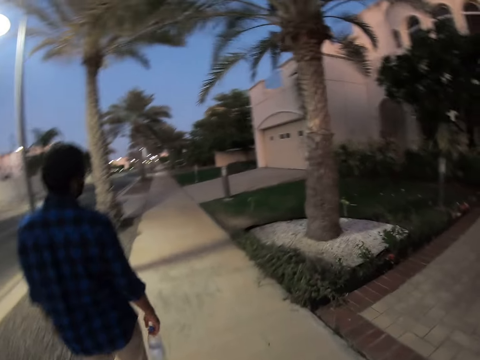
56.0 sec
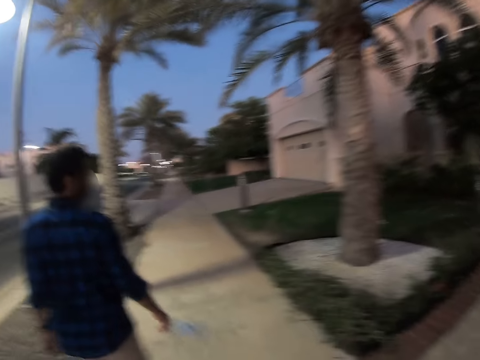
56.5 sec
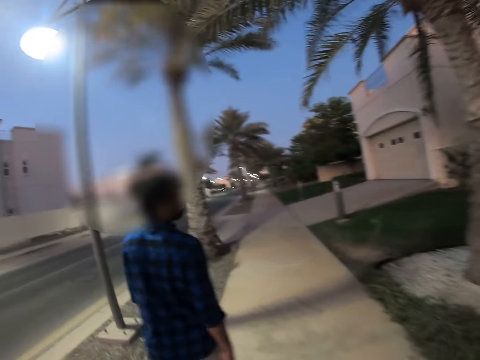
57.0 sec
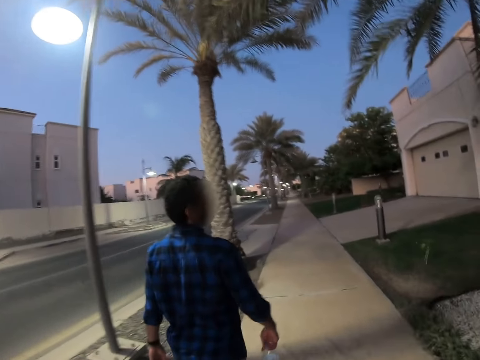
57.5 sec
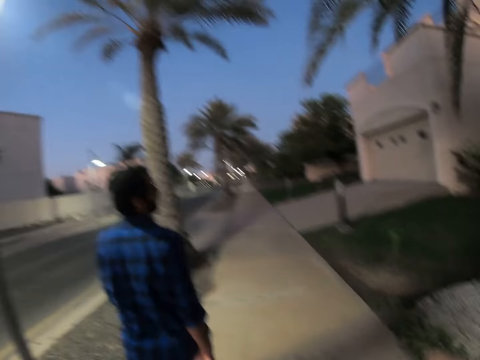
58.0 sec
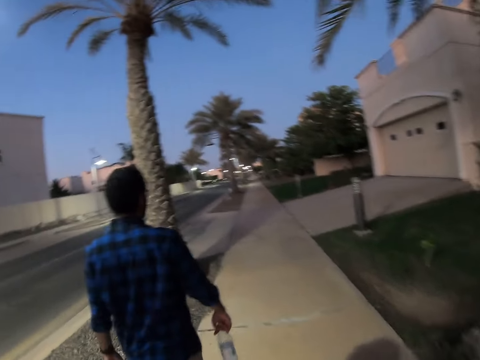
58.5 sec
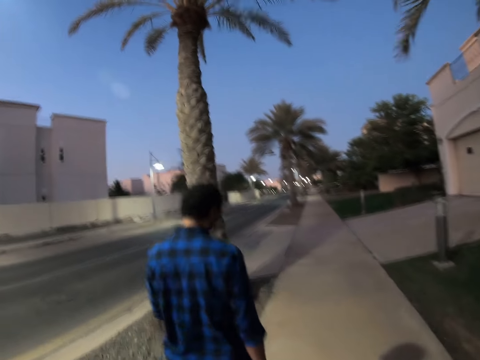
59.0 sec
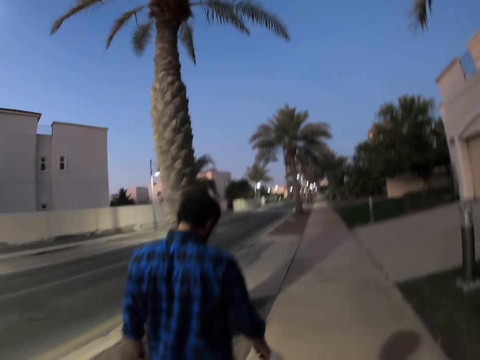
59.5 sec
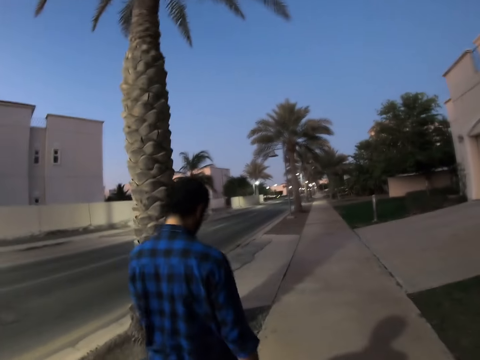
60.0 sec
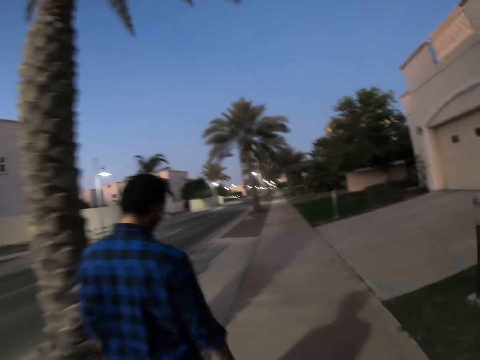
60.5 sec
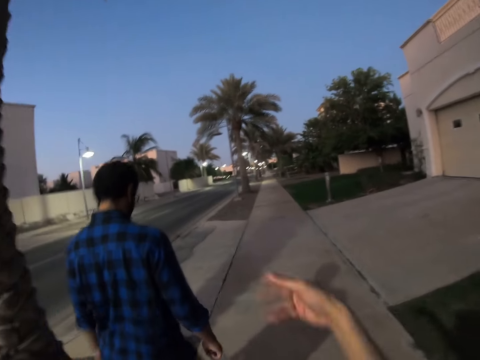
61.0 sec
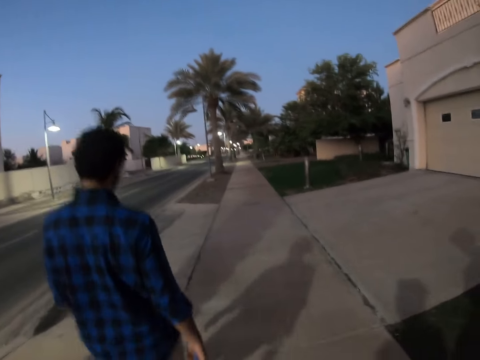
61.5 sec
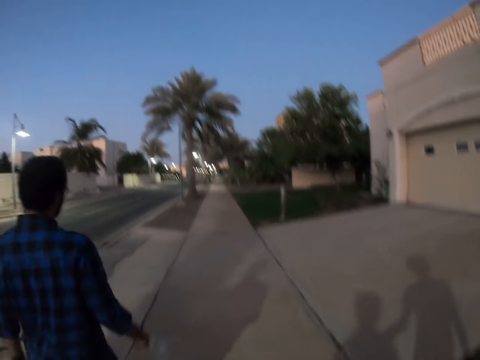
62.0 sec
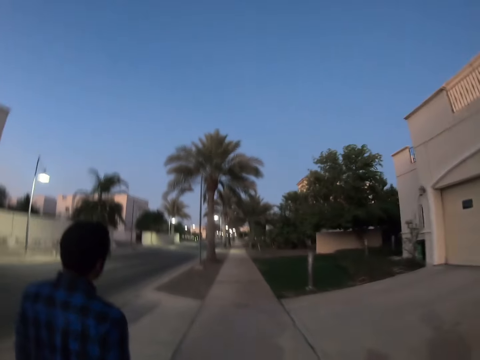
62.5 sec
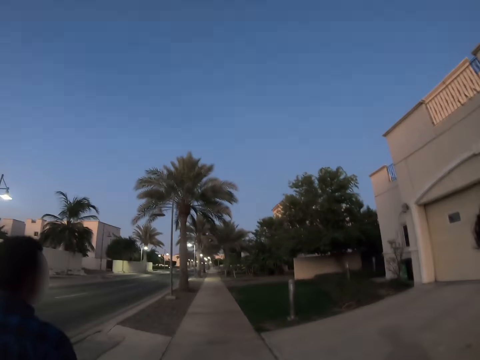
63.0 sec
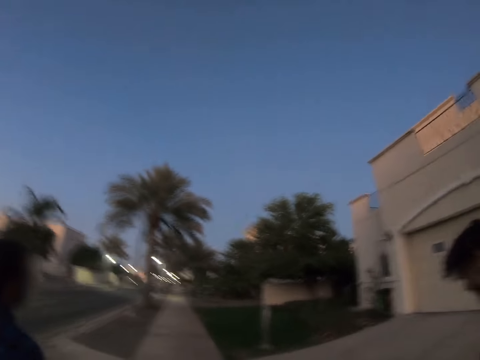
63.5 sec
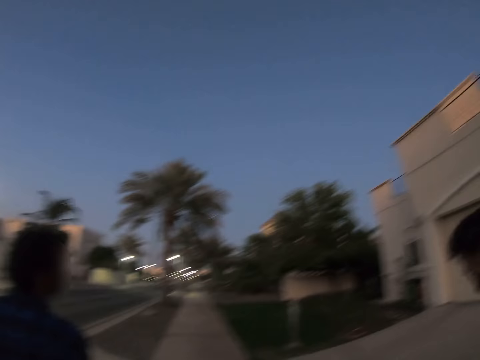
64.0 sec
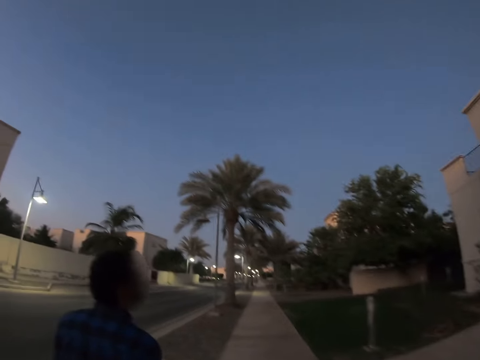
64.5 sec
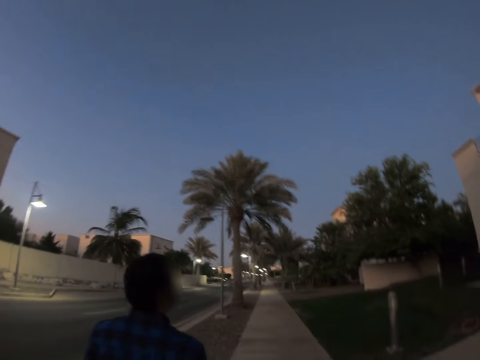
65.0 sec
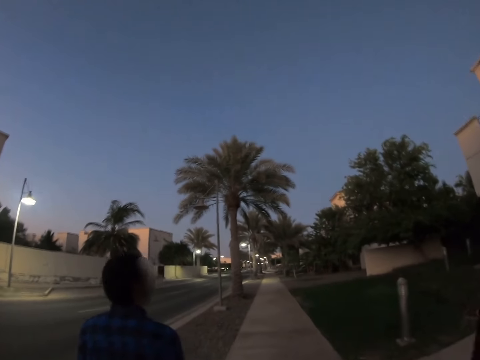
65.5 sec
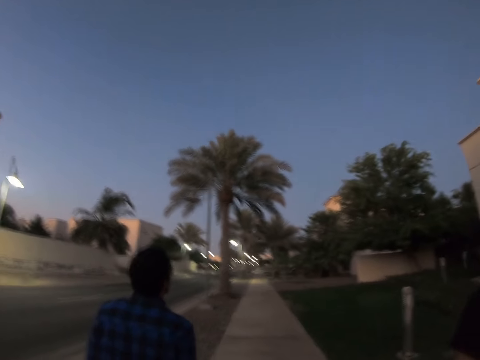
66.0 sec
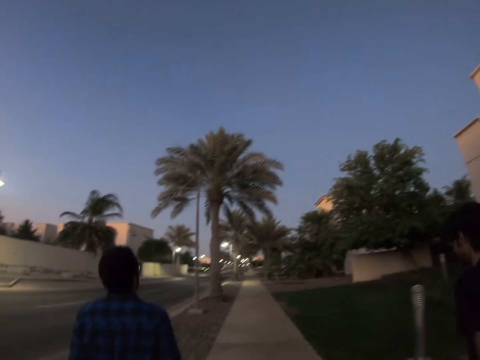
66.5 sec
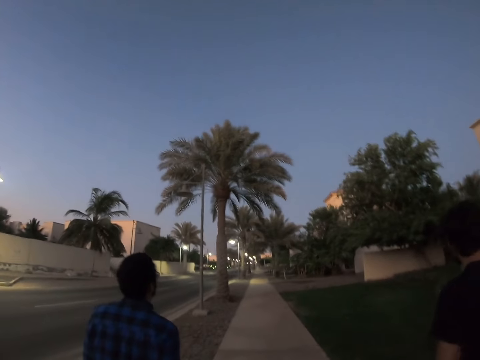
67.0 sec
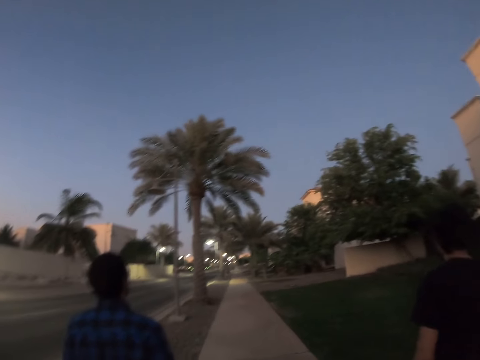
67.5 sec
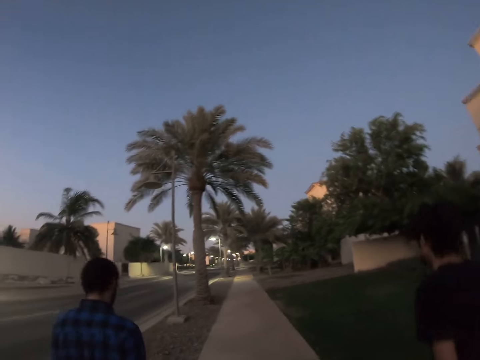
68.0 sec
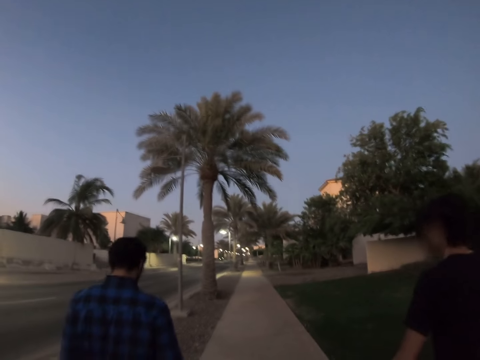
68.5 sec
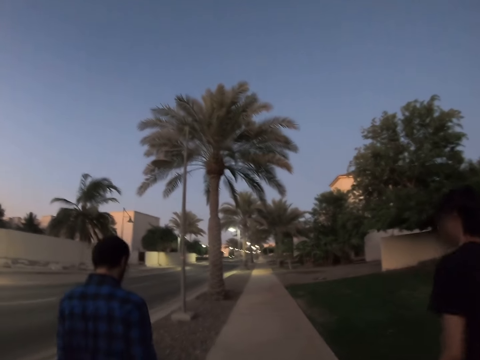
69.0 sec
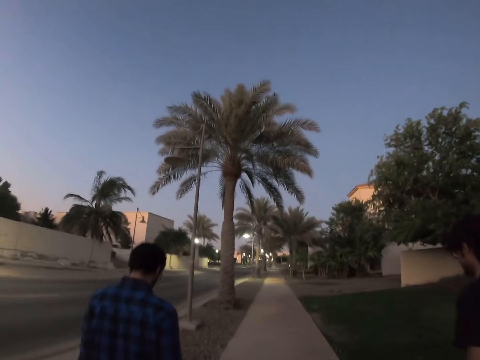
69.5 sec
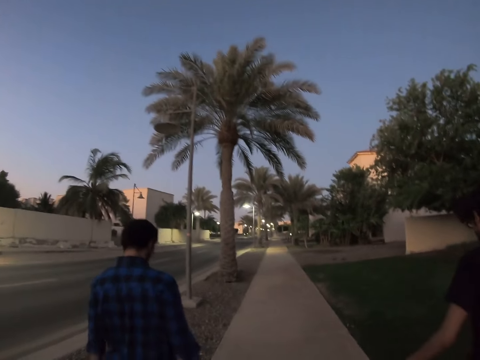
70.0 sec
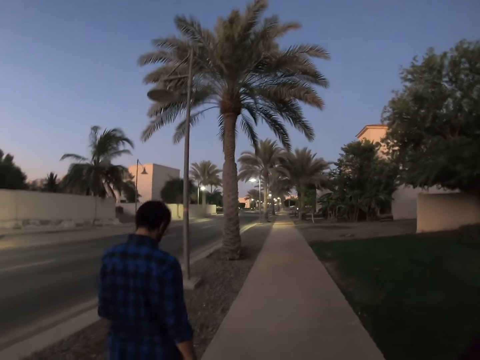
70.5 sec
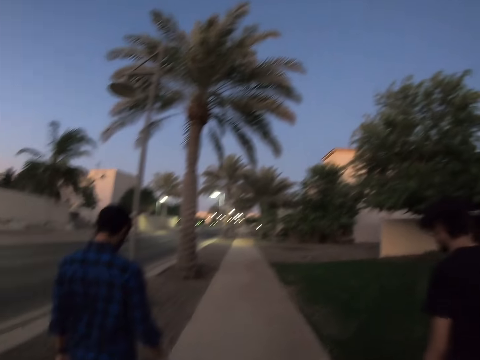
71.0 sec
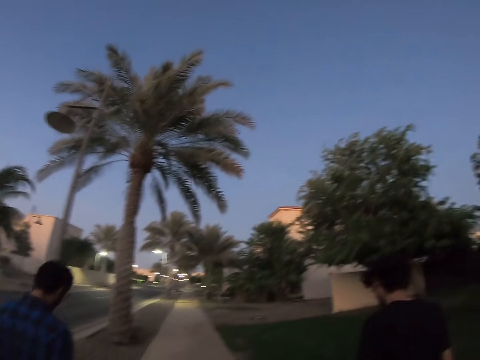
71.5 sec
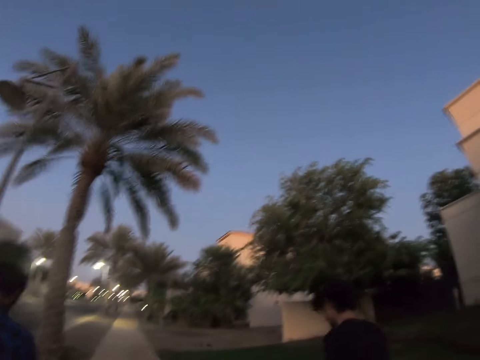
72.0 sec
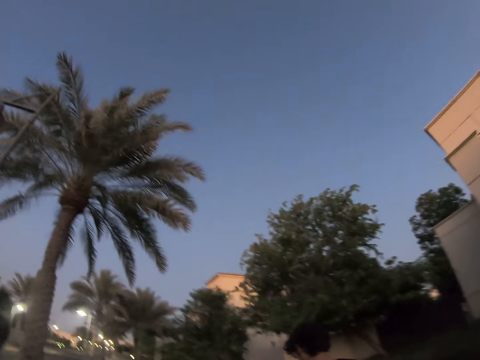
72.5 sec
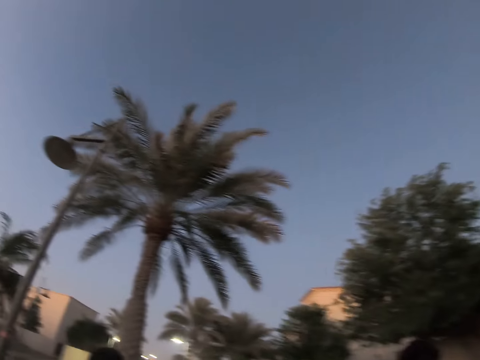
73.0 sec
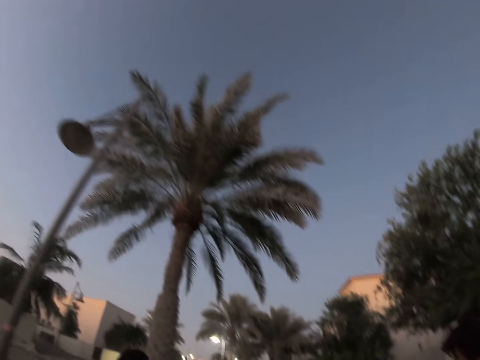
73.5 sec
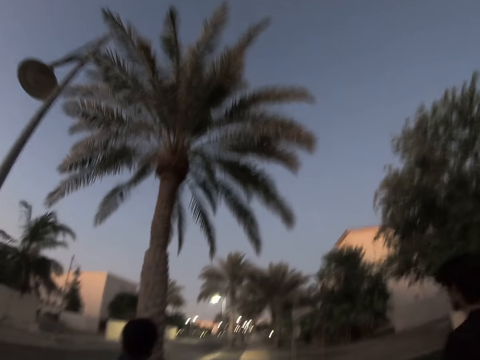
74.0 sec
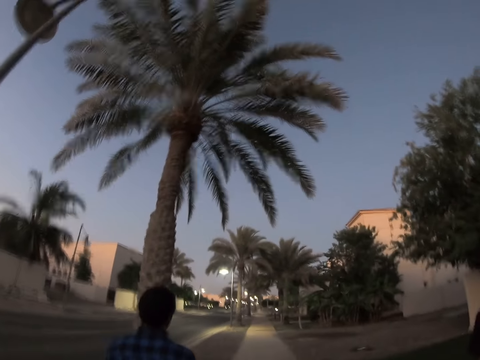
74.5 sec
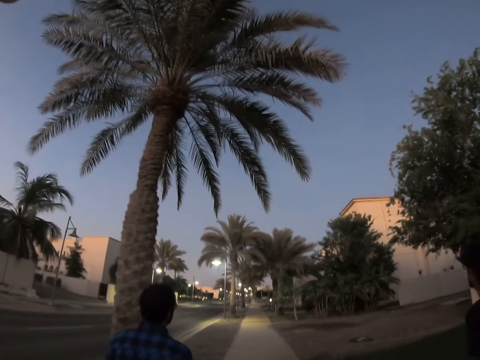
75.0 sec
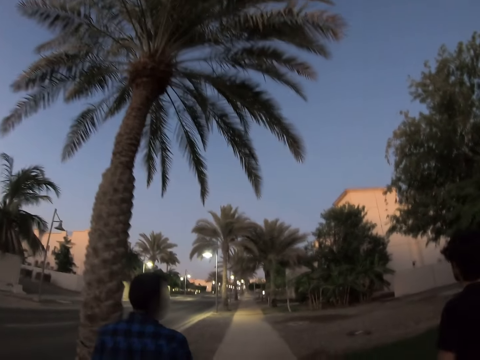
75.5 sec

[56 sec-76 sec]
A man talks with another man.

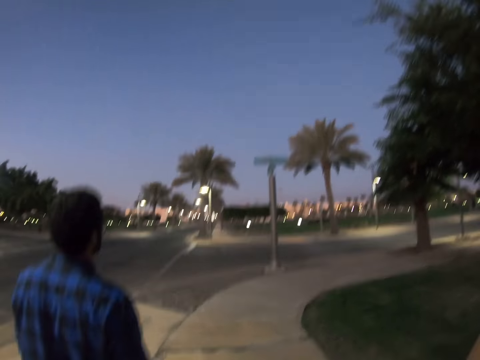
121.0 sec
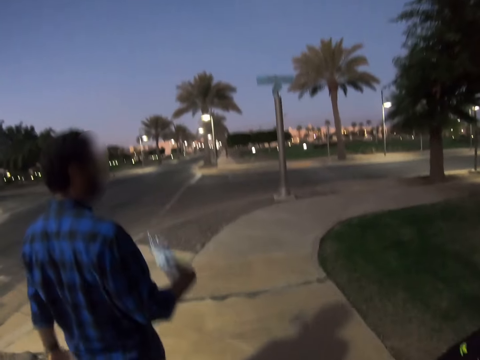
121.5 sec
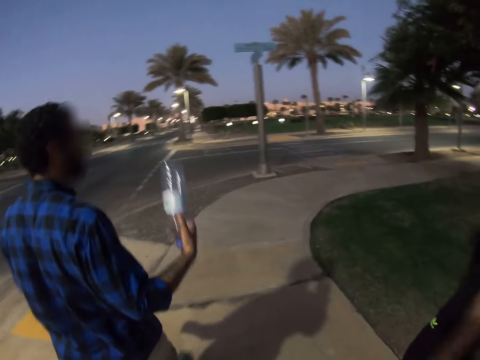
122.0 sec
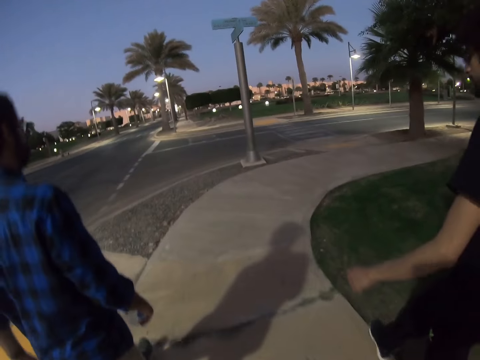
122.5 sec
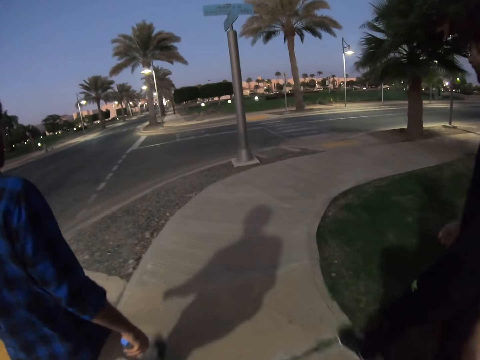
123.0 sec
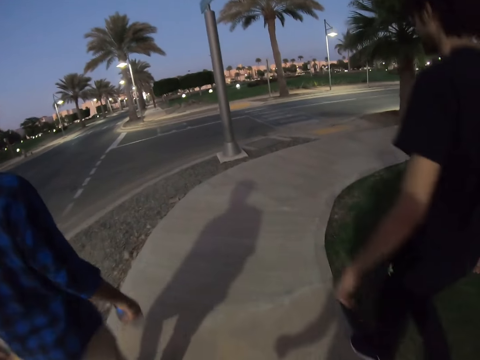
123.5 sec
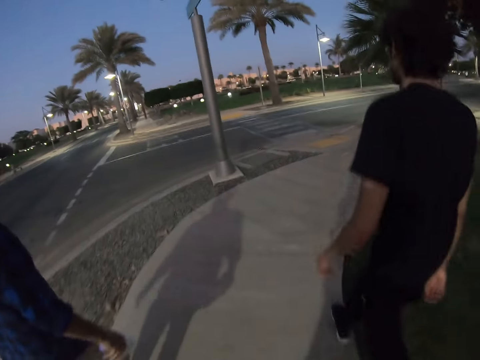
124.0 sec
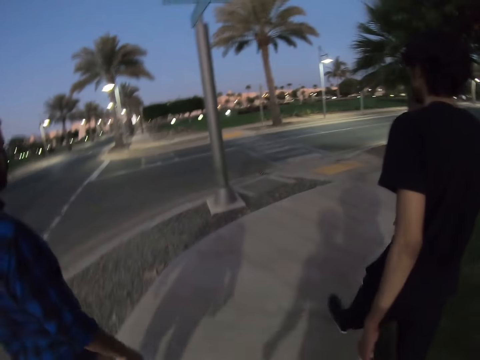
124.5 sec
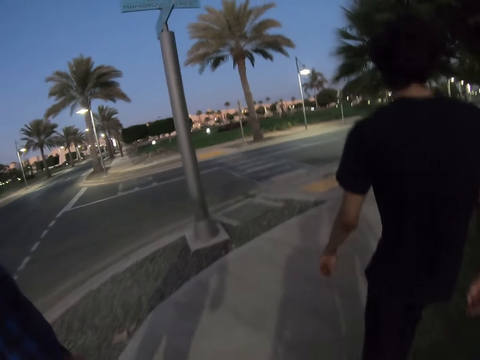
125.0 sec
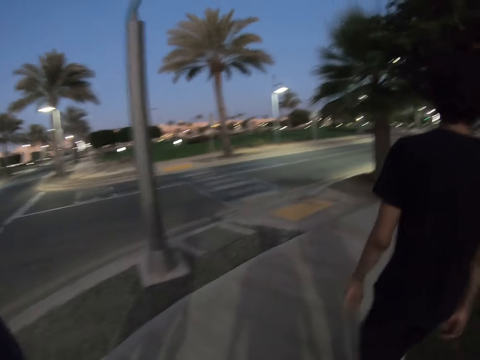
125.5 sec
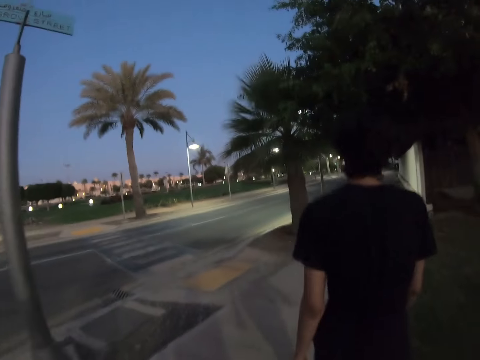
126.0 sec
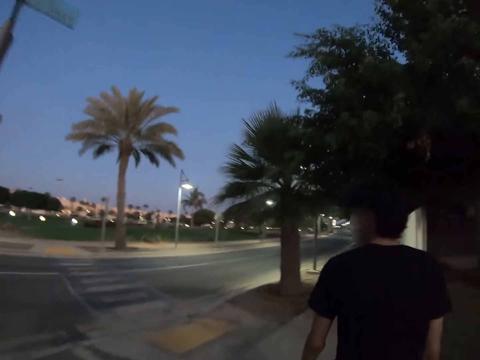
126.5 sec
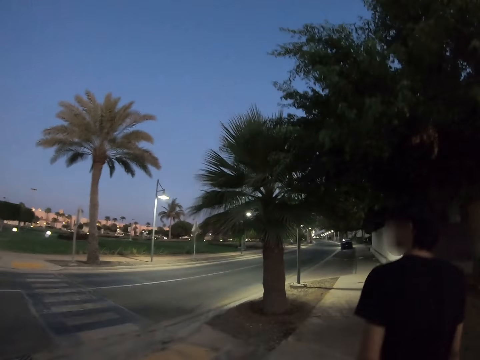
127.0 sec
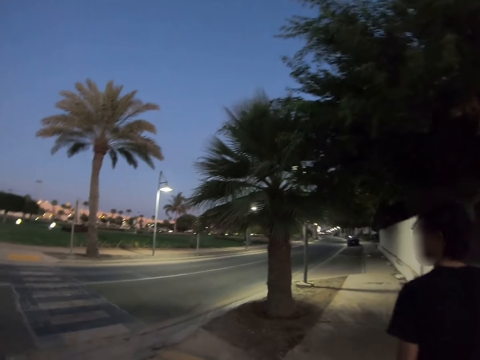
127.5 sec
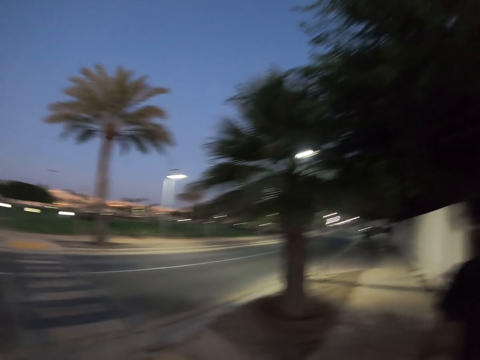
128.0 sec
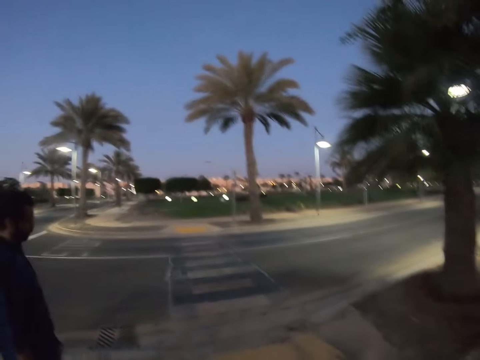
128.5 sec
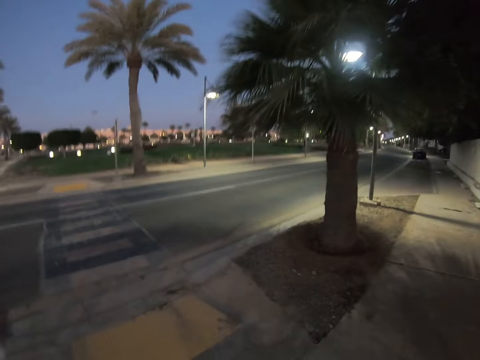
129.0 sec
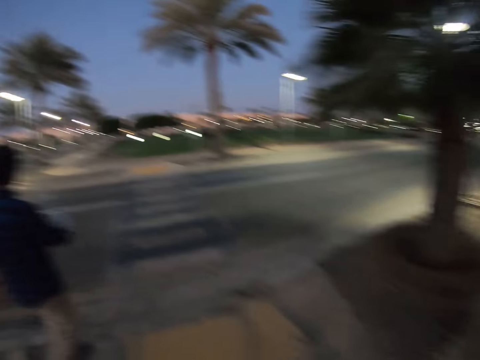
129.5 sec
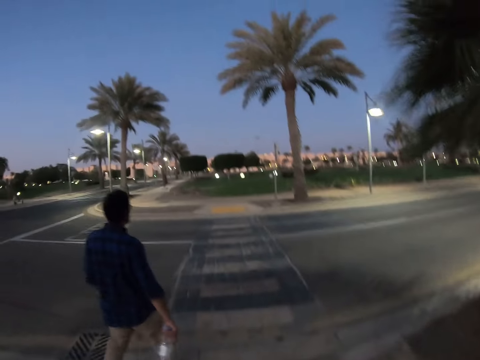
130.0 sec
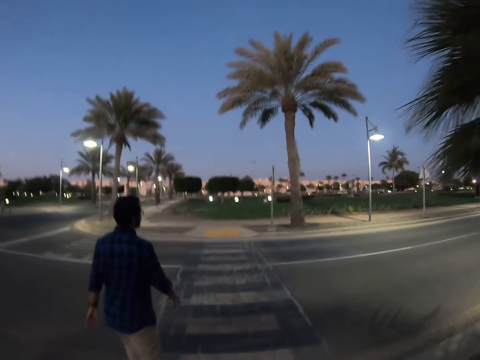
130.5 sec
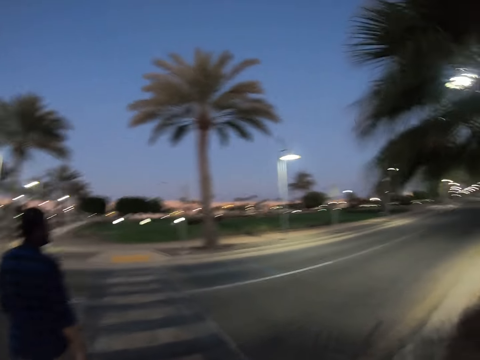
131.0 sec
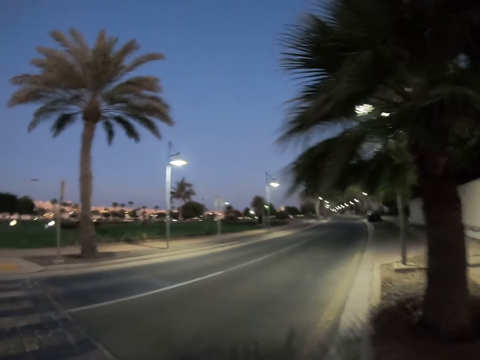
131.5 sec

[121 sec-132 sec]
A man talks with another man.
